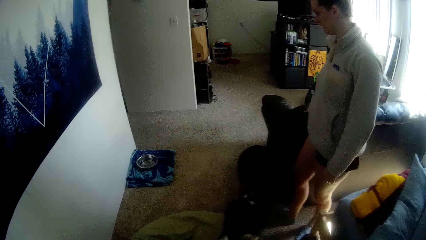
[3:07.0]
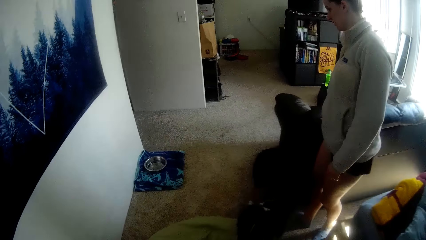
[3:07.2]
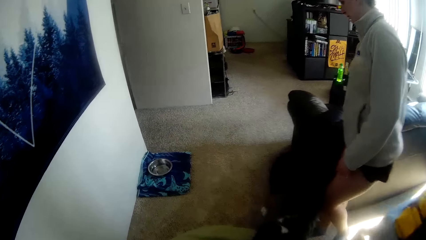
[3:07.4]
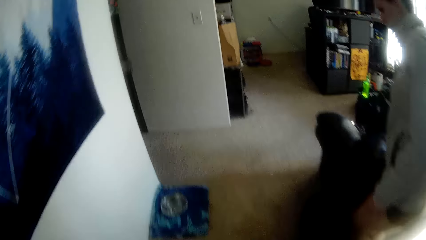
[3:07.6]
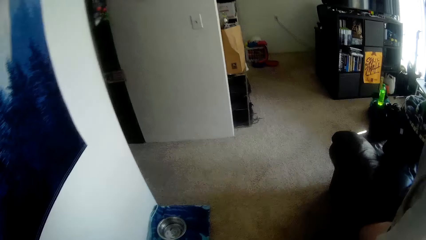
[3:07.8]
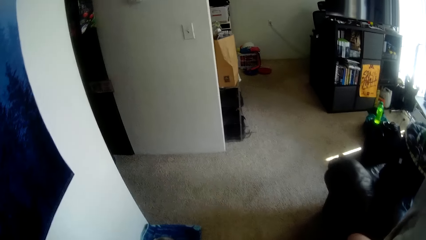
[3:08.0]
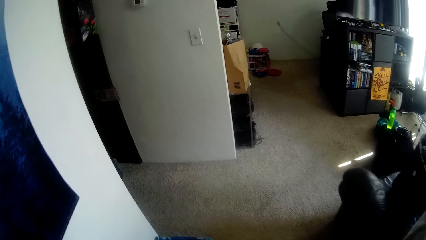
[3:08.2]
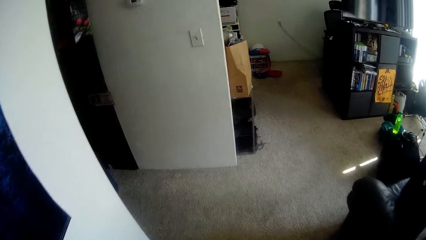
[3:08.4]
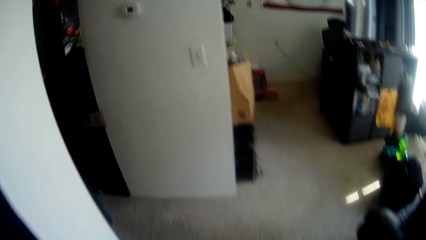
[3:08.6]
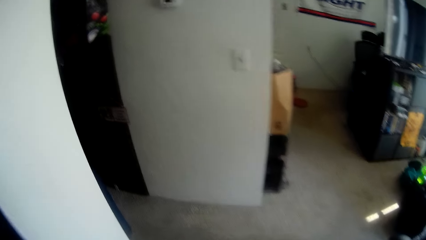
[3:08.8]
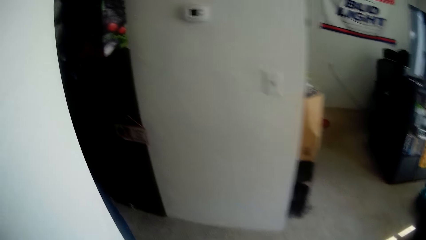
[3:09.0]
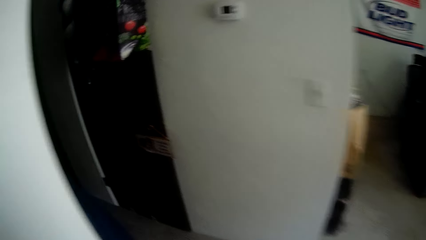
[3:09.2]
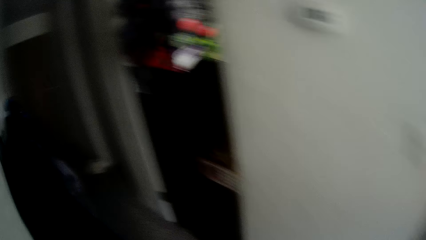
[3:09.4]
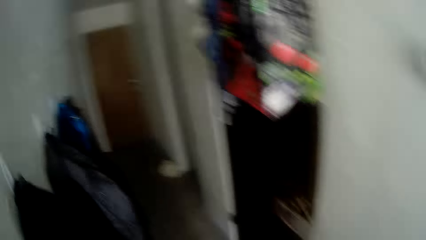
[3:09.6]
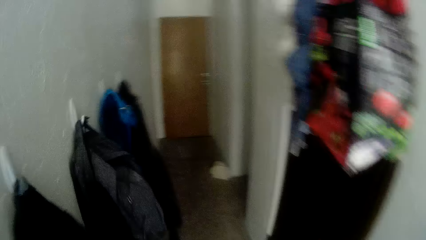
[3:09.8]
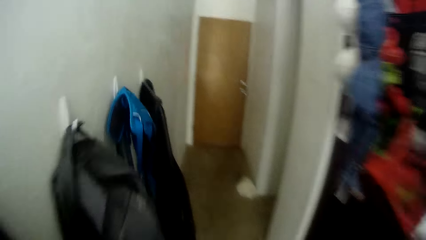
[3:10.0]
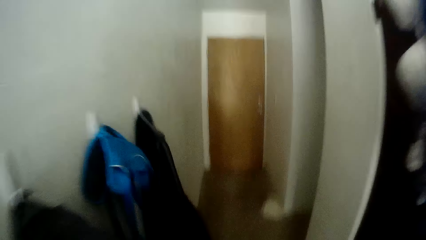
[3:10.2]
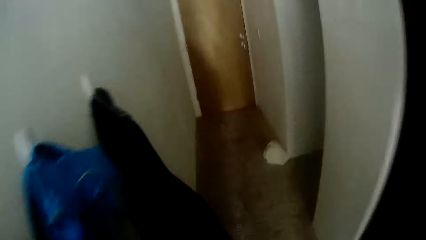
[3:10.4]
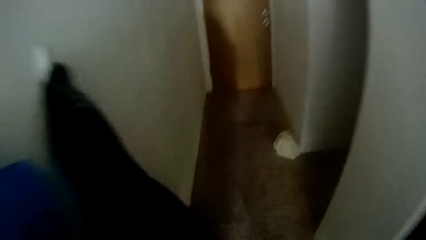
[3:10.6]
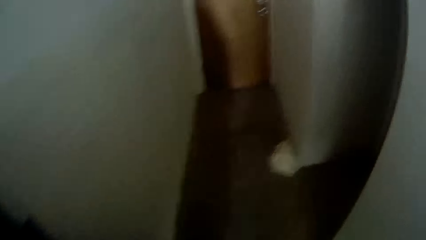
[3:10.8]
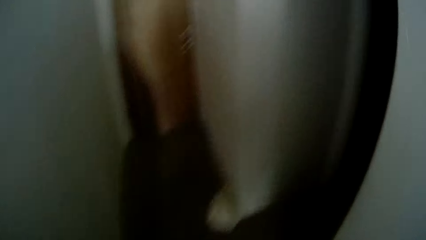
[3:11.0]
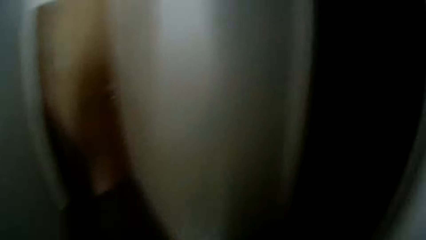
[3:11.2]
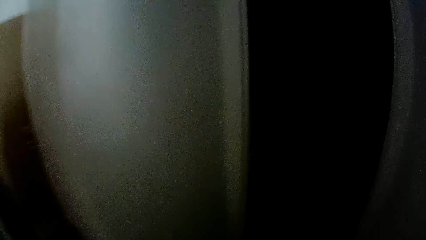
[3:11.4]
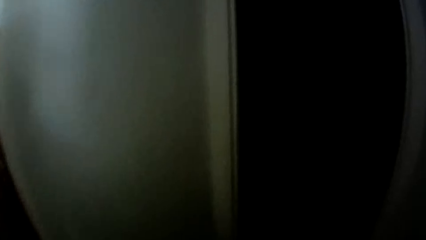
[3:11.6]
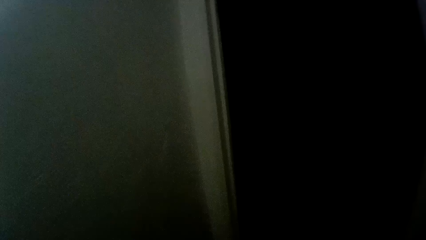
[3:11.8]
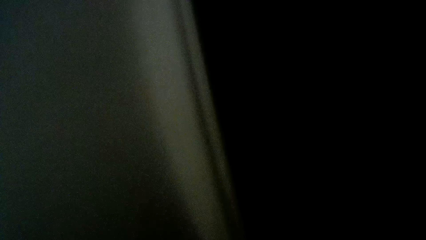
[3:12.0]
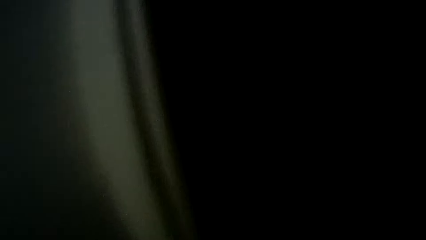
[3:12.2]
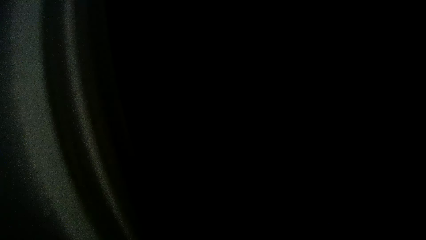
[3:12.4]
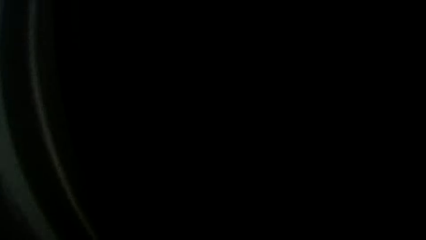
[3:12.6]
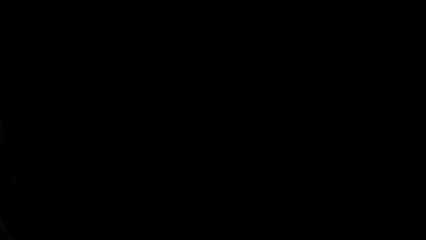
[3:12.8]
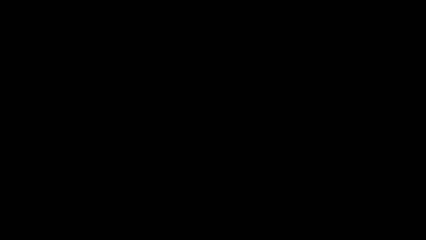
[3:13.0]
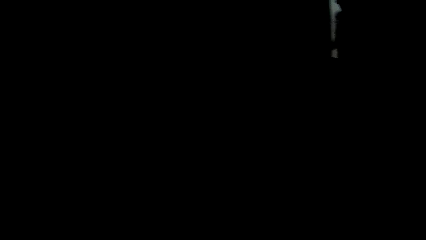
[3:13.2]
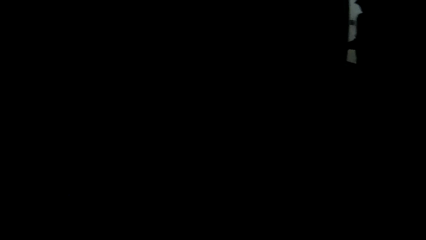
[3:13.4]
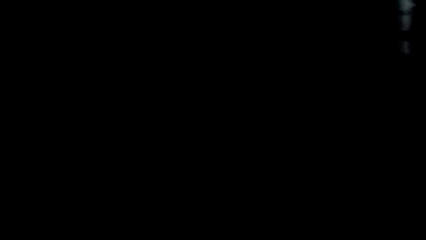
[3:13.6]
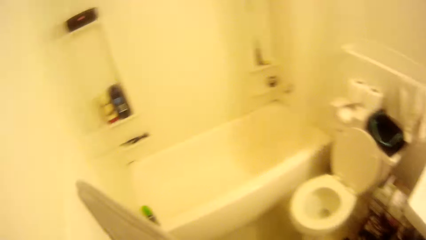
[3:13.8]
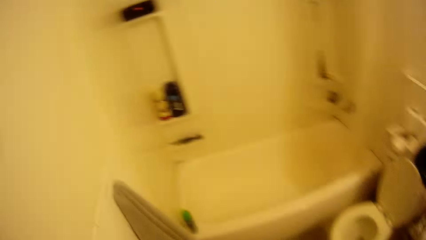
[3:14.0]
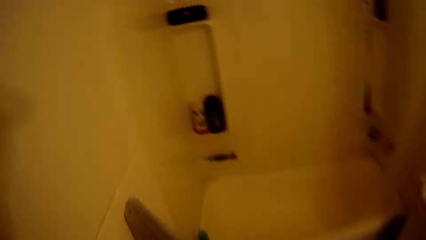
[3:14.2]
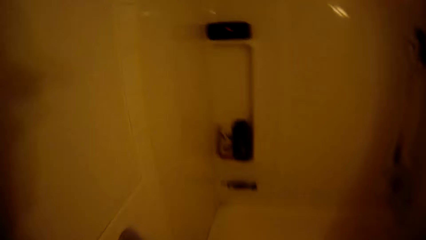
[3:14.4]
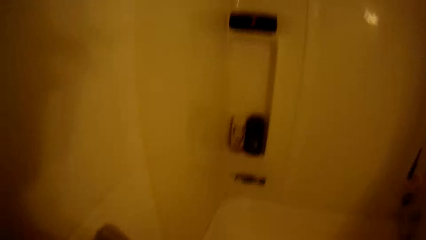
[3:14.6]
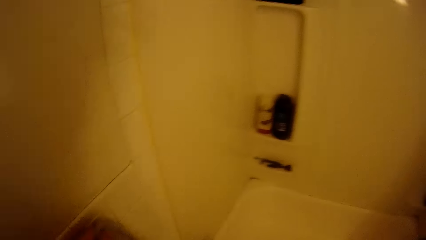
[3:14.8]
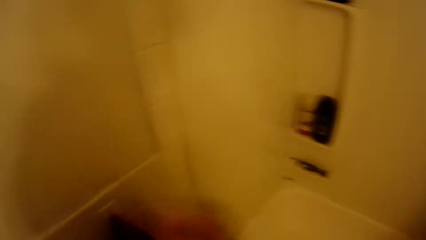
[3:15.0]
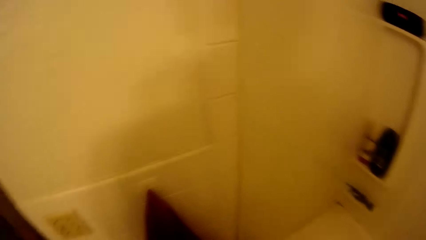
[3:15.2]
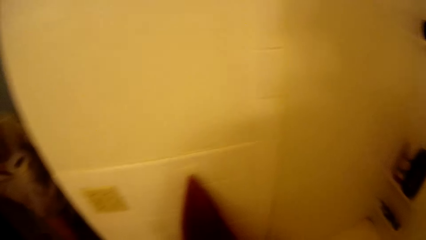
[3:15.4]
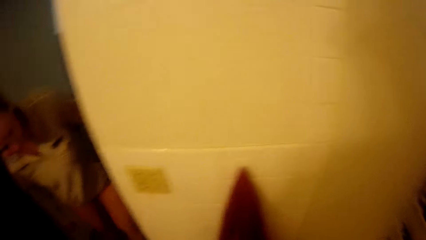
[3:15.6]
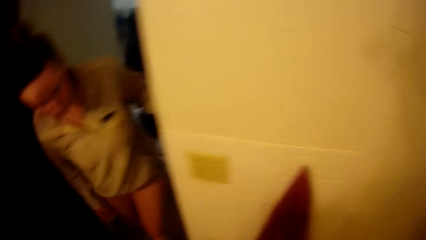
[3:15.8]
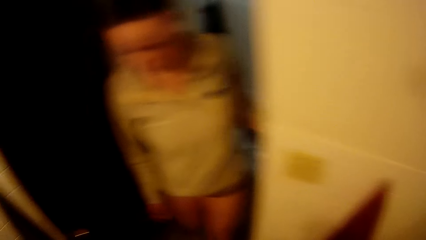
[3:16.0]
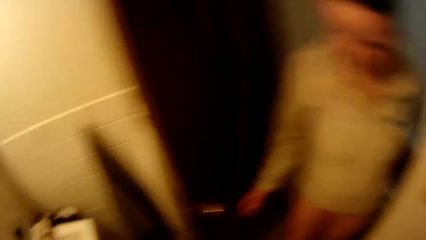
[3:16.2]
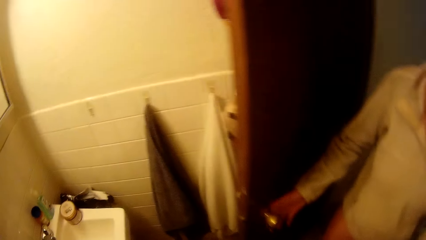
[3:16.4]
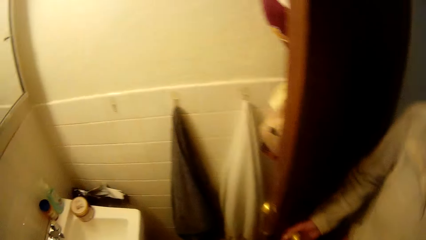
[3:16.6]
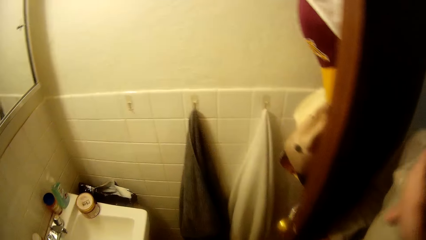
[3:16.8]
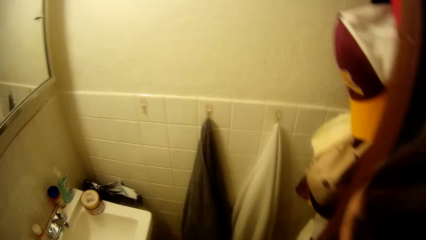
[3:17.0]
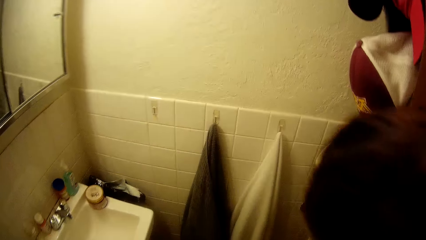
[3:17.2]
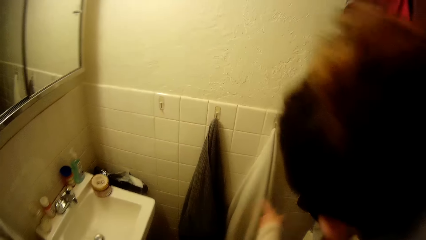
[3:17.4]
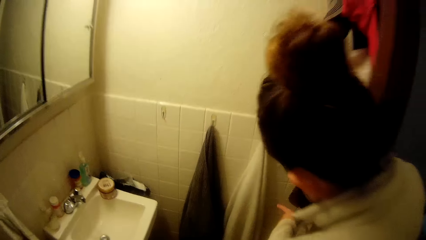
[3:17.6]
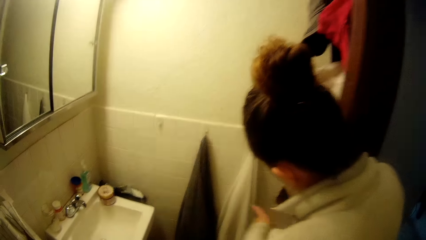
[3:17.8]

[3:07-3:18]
The camera wearer walks around the house. They switch on the light. A woman walks in.
